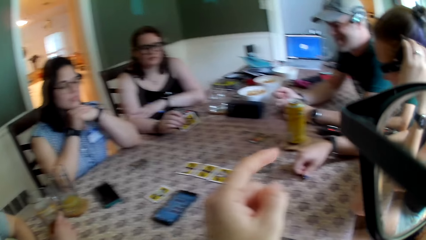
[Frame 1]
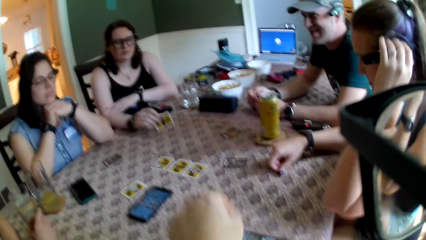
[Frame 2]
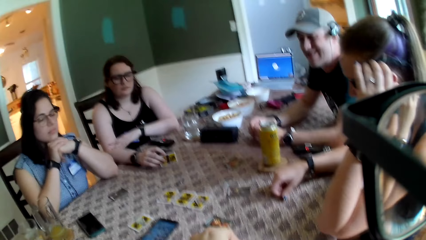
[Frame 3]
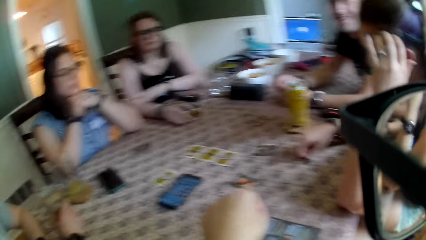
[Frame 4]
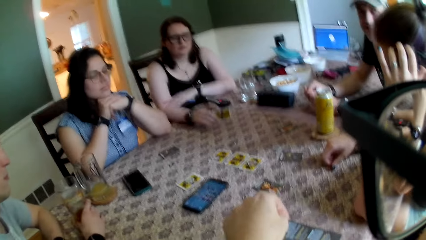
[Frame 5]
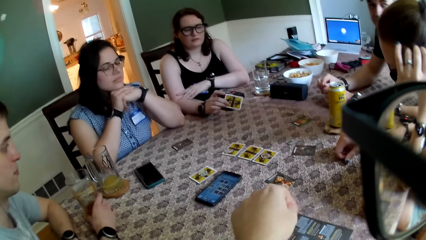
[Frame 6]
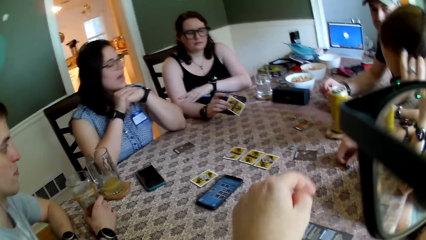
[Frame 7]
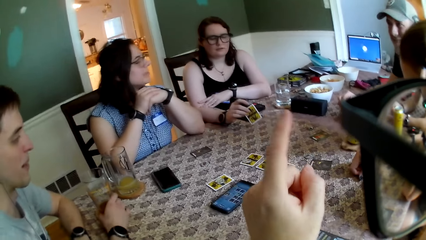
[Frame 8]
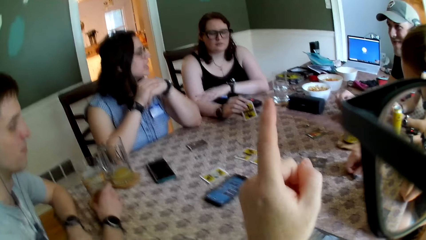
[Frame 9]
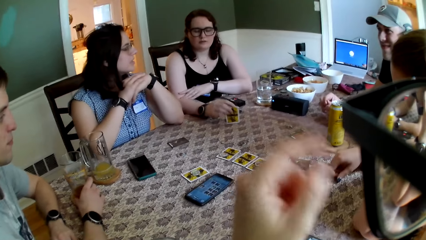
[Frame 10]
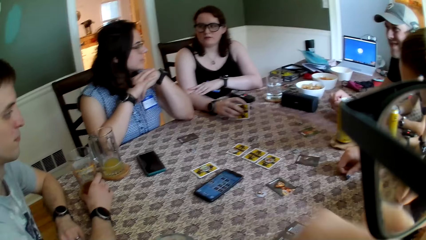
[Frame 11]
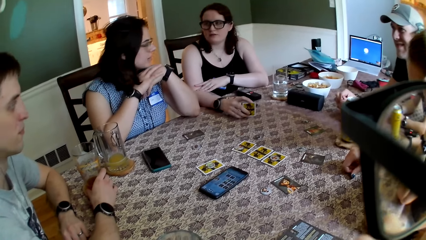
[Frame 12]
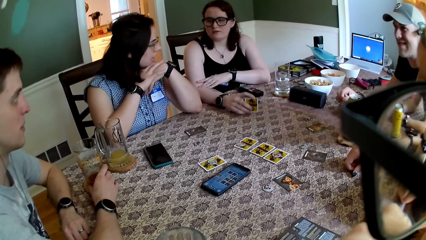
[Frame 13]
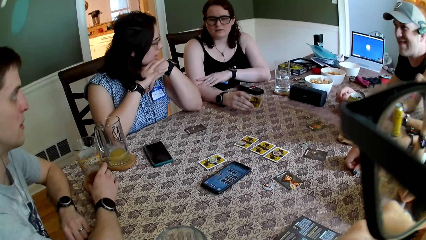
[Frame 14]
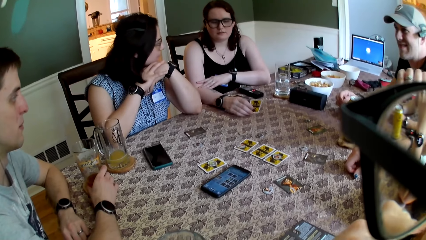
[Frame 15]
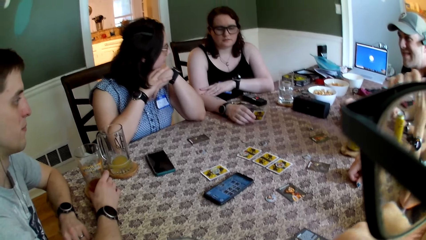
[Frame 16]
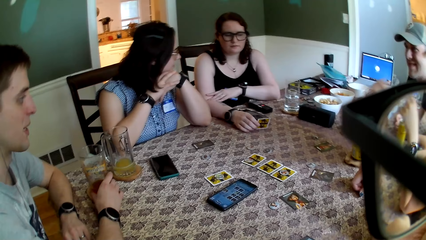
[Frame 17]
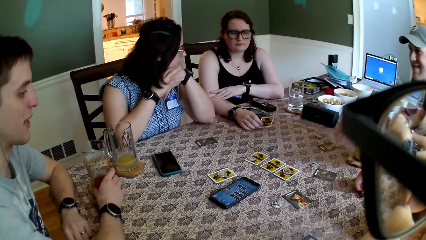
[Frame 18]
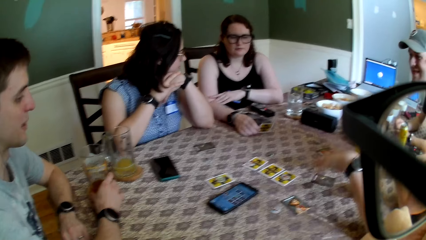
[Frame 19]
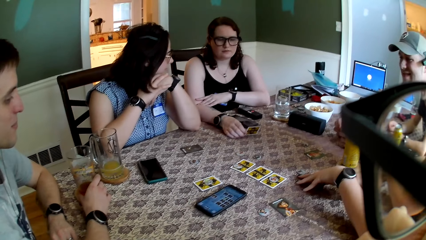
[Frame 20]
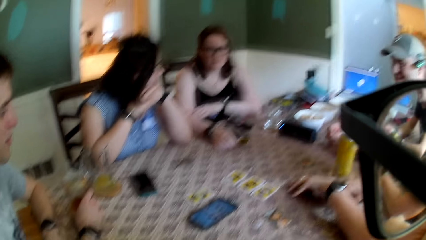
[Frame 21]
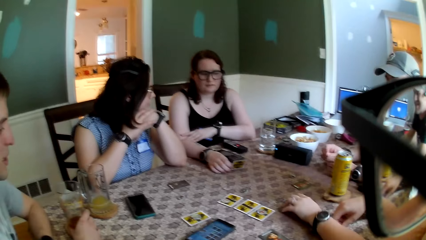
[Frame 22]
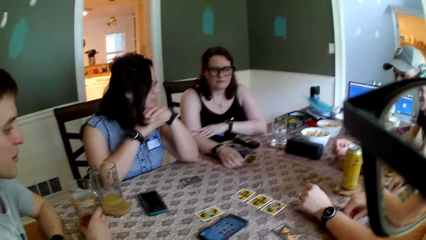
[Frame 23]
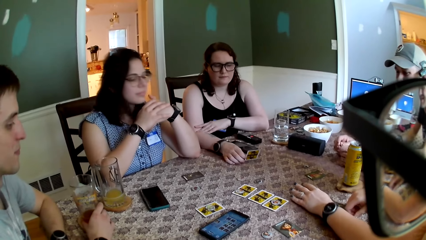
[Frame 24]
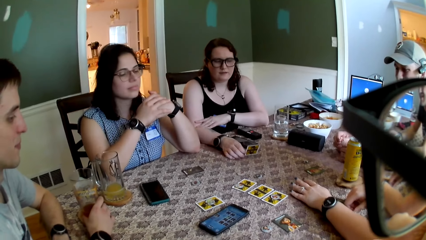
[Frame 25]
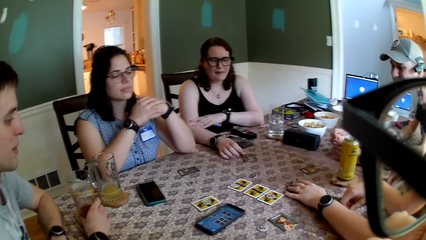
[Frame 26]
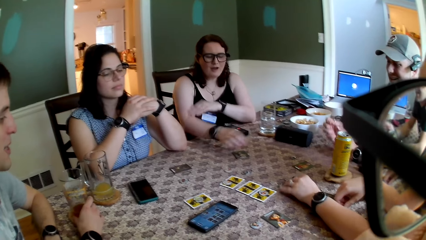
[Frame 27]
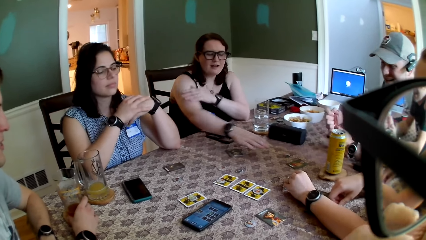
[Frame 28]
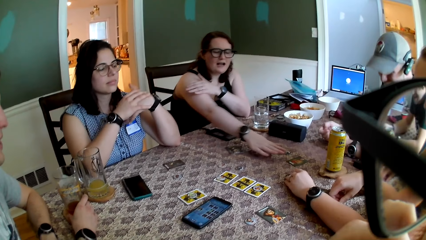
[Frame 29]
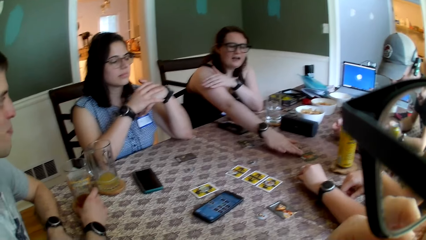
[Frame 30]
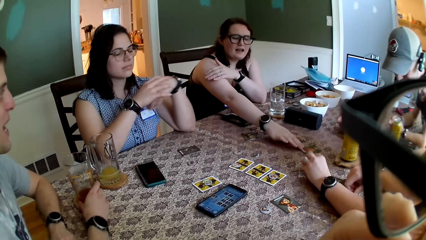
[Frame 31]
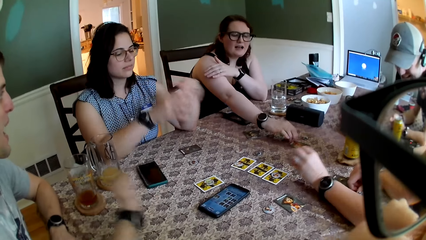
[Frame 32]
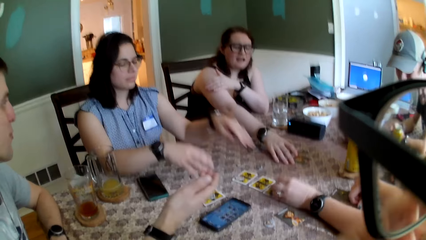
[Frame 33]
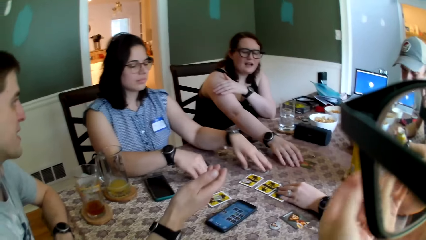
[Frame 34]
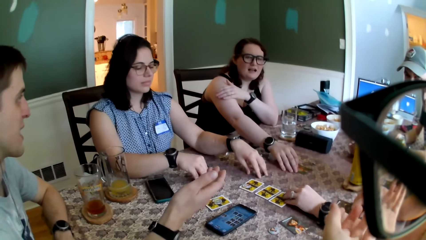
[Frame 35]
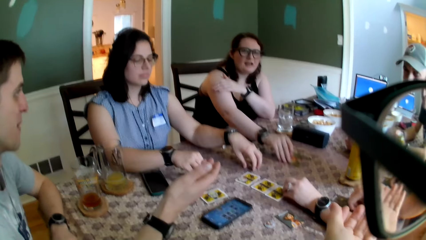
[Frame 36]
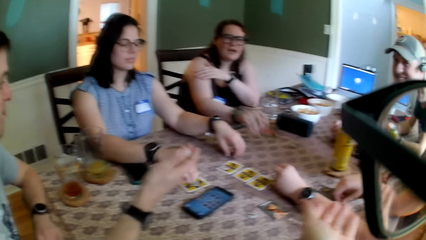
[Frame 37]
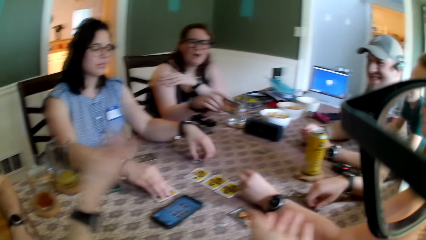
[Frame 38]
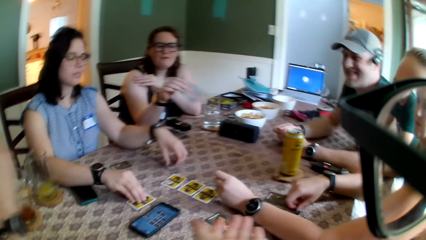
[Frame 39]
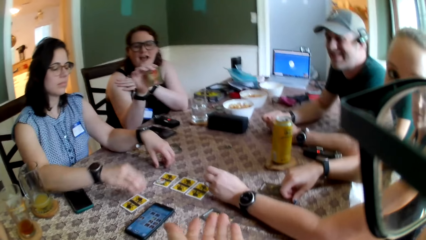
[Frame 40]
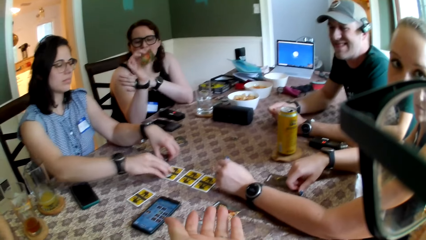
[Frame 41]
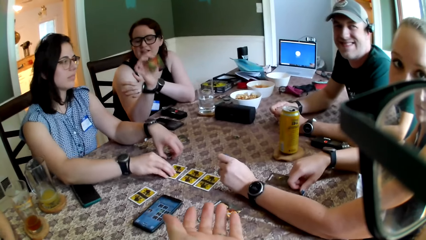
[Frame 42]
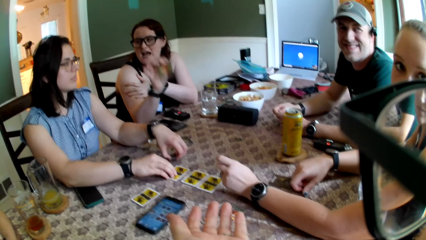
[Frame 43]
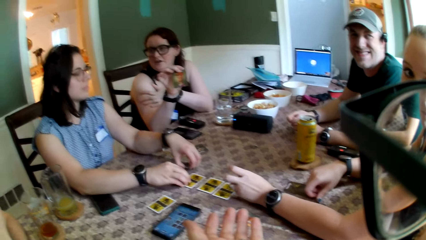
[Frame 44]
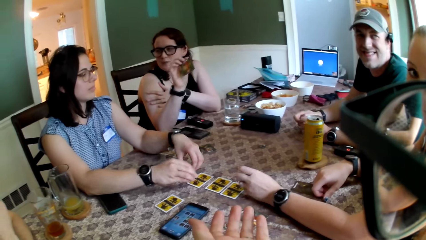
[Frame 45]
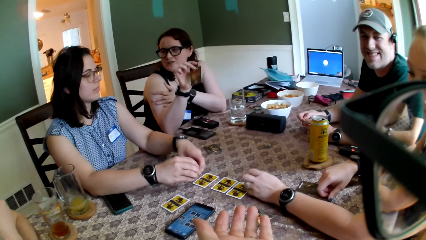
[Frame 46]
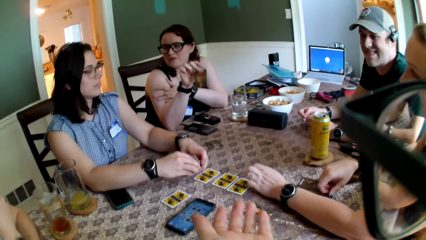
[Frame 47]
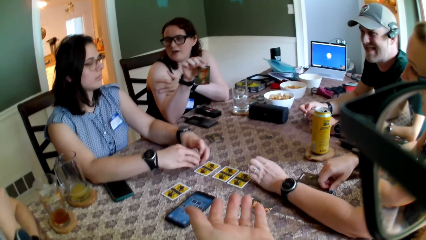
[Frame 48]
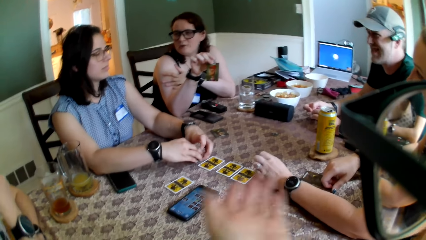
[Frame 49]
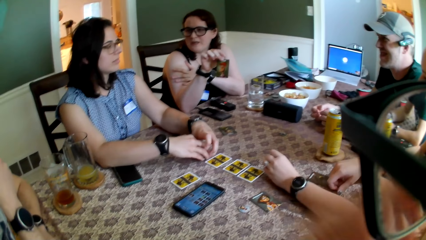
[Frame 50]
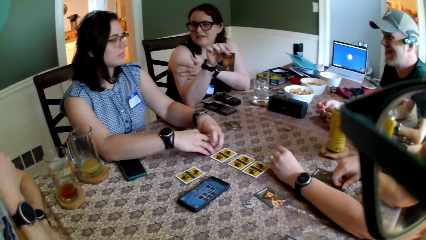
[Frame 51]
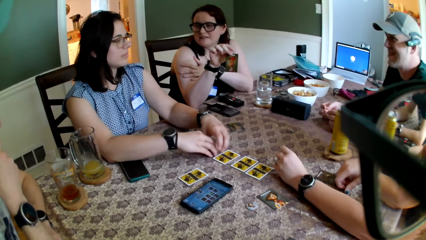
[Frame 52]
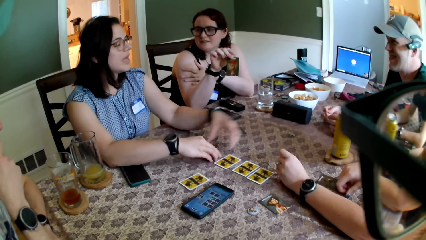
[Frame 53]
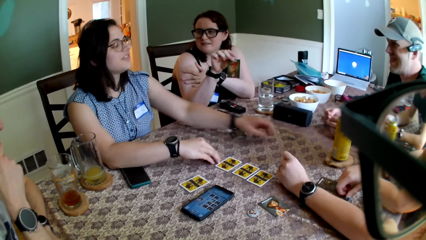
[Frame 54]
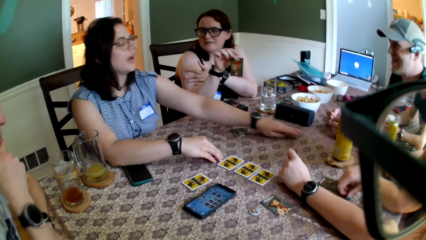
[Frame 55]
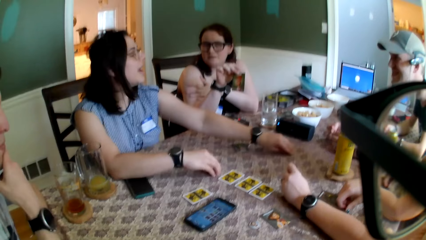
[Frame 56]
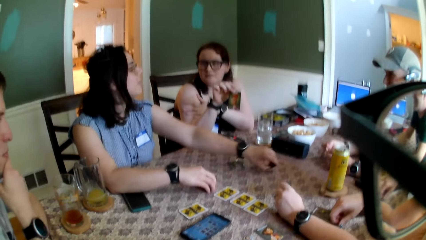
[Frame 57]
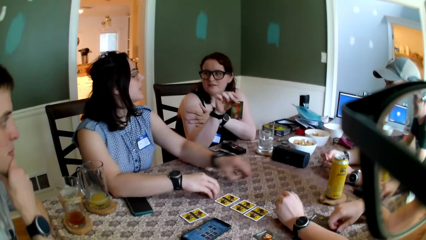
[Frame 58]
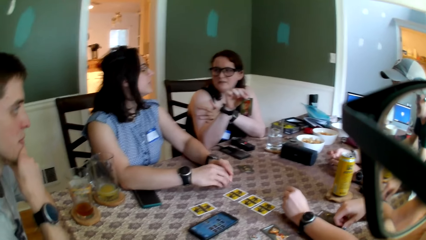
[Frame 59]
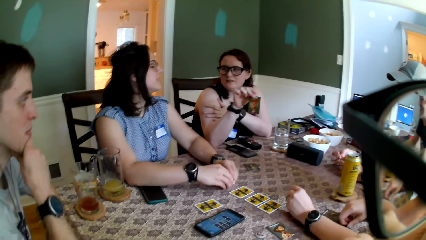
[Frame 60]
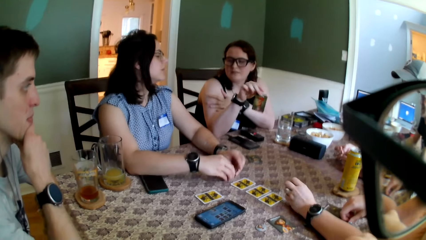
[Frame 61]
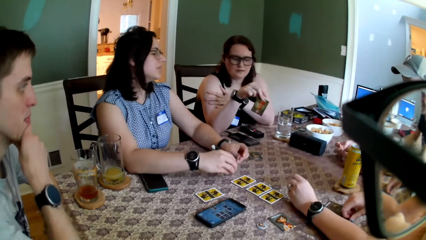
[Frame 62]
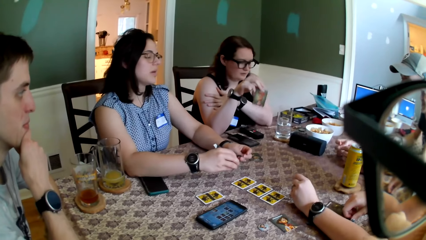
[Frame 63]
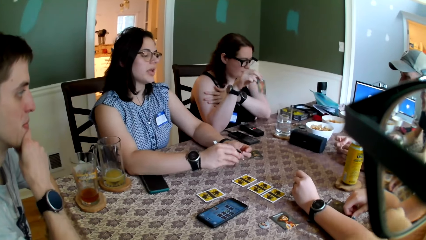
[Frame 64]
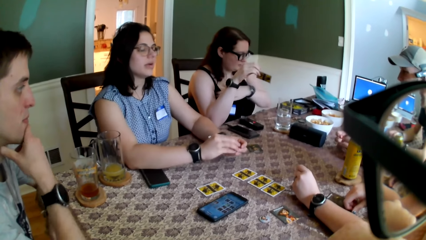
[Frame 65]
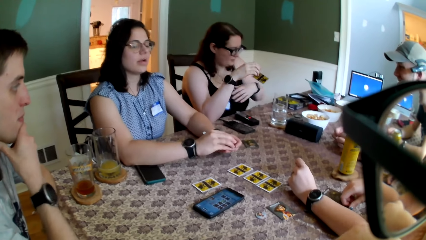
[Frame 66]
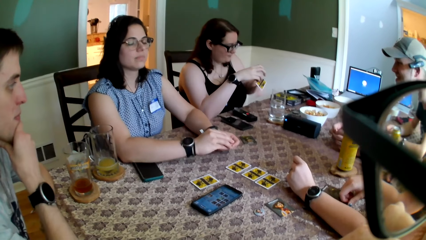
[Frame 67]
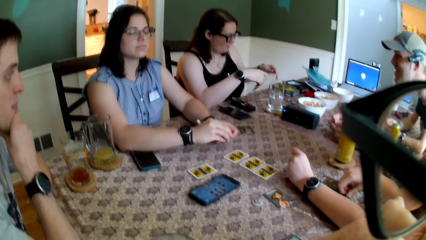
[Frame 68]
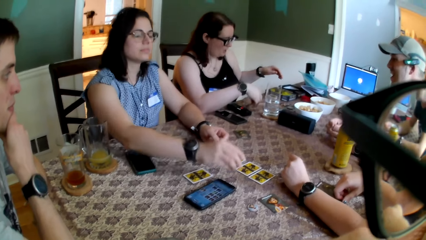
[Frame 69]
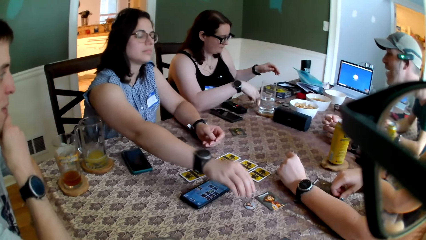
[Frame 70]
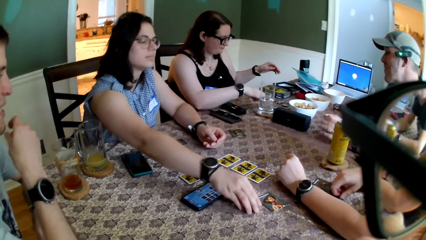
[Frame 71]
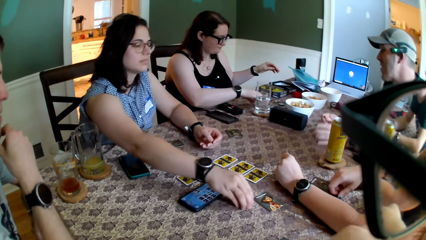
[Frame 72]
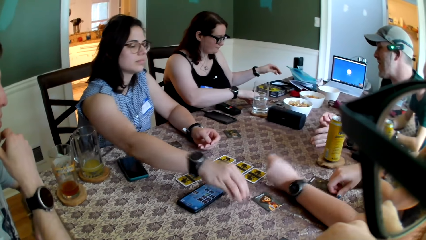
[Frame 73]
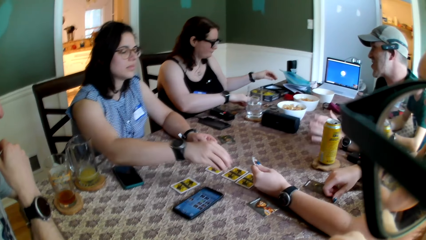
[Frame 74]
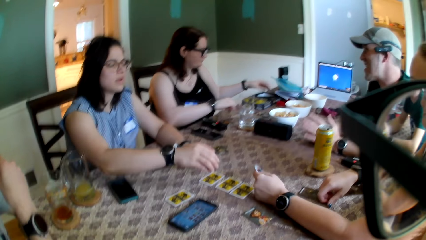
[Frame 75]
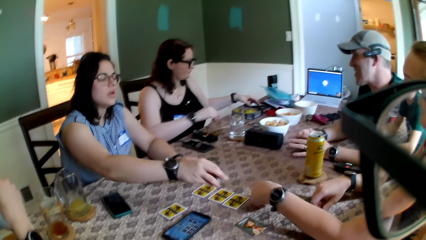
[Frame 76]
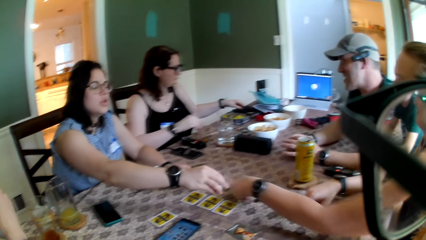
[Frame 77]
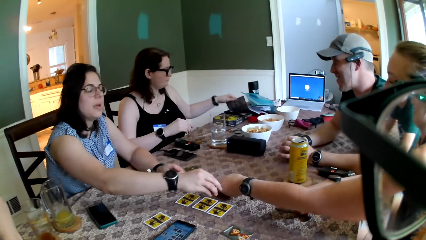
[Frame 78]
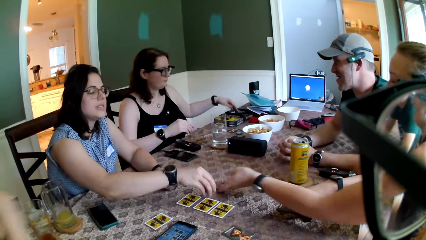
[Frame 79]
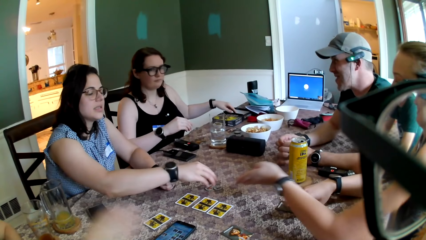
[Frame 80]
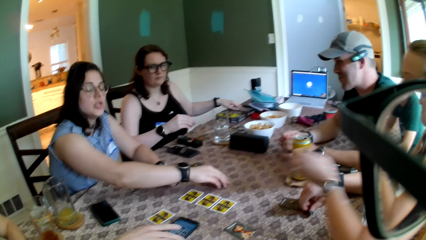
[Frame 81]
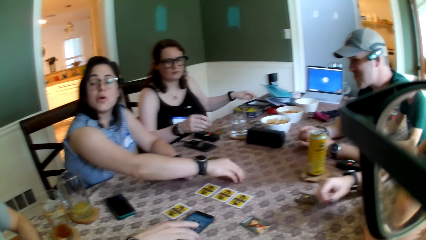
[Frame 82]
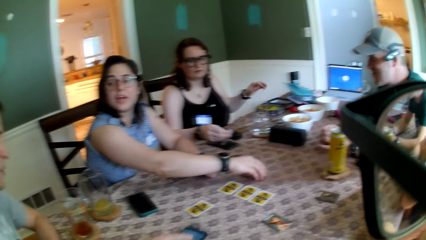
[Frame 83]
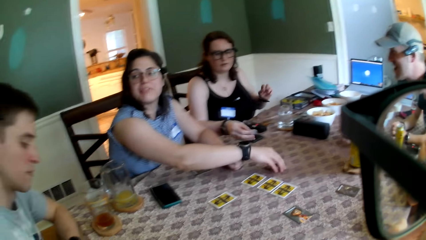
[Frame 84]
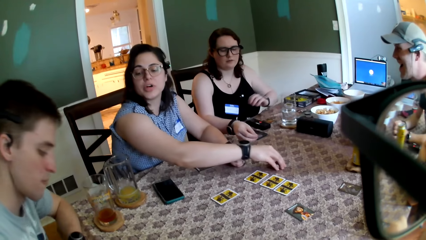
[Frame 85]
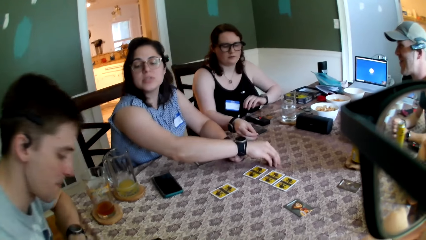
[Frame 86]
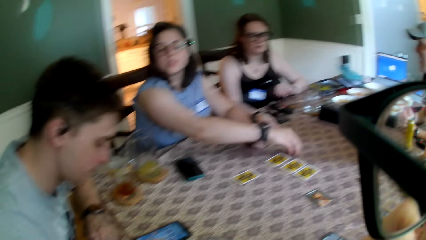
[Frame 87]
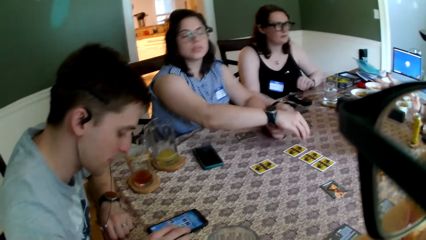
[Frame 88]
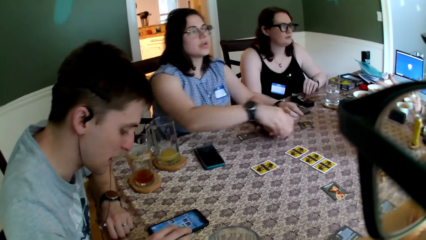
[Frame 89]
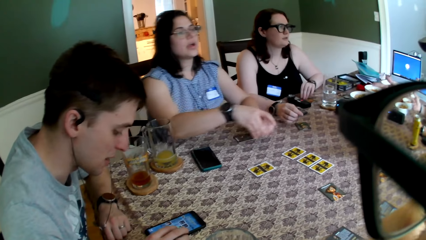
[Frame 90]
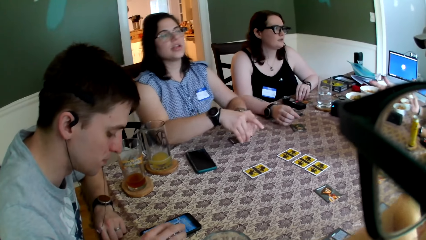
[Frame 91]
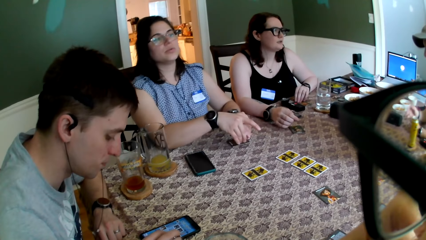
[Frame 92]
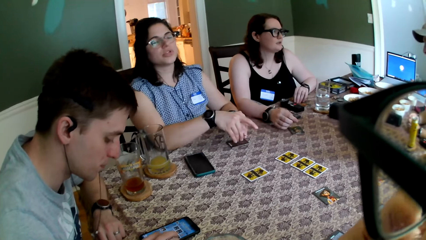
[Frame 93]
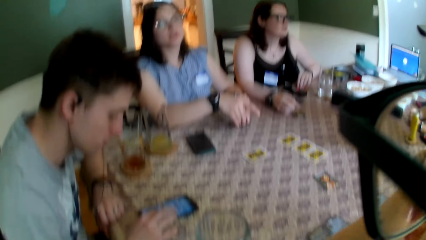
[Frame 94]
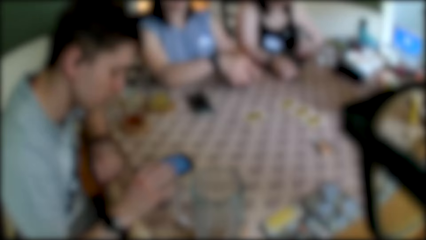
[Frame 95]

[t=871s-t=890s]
The camera wearer points at the manual on the table. A woman converses with another woman. The camera wearer touches his mouth with his left hand. A man converses with the first woman. The second woman converses with the first woman. The second woman picks up a card on the table with her right hand. A third woman picks up a token on a card on the table with her left hand. The first woman adjusts some cards on the table with her right hand and picks up a token on the table with her left hand. The camera wearer gesticulates with his left hand. He stretches out the hand. The first woman passes the token in her left hand to her right hand. The camera wearer touches his mouth with his left hand. The first woman converses with the second woman. The first woman picks up a token on the table with her left hand, passes the token in her left hand to her right hand, and passes the token in her right hand to her left hand. The second woman drops the card on the table. Another man converses with the second woman. The first woman picks up a token on the table with her right hand. The second woman adjusts the manual on the table with her left hand. The first woman converses with the first man. The third woman puts the token in her left hand on the table. The first woman picks up a token on the table with her right hand. The first man moves a phone on the table towards himself with his right hand. The first man operates the phone on the table with his right hand. The first woman passes the token in her right hand to her left hand.
